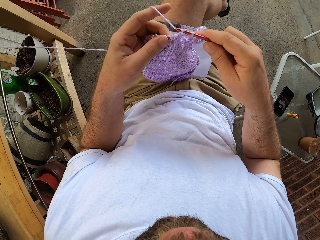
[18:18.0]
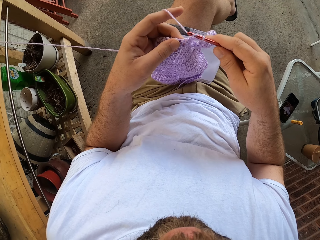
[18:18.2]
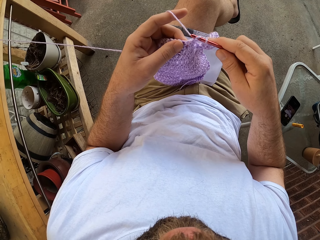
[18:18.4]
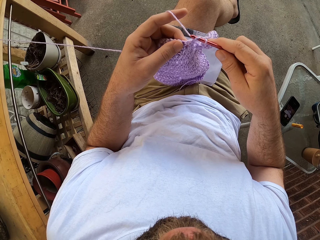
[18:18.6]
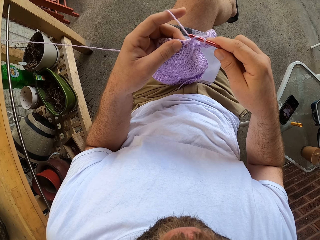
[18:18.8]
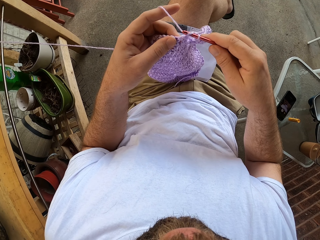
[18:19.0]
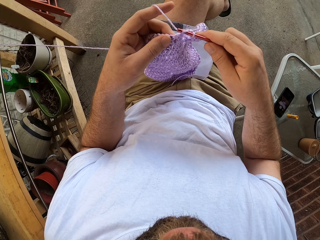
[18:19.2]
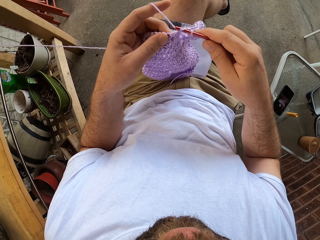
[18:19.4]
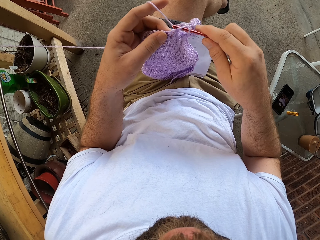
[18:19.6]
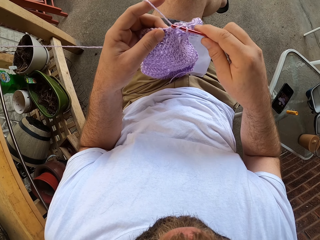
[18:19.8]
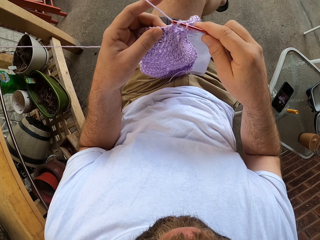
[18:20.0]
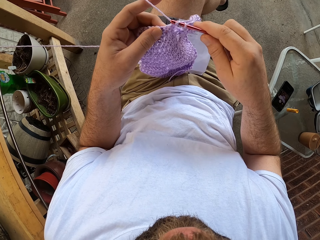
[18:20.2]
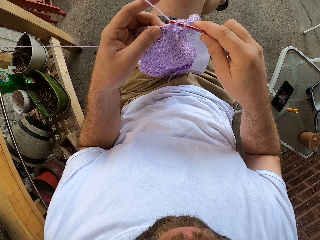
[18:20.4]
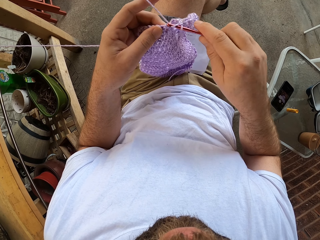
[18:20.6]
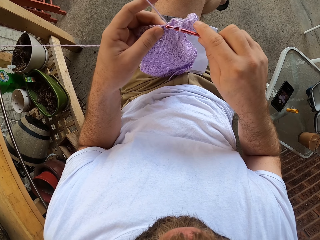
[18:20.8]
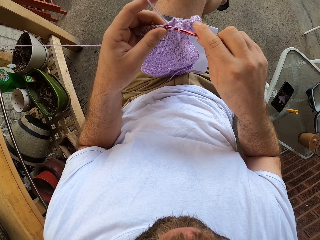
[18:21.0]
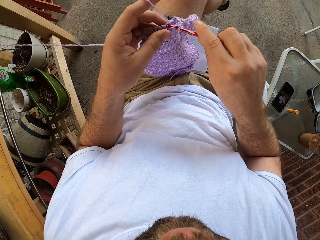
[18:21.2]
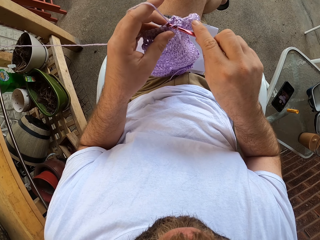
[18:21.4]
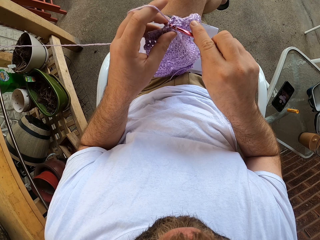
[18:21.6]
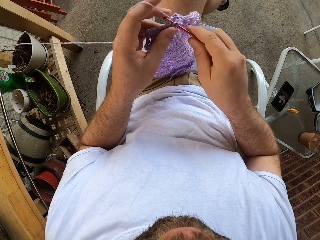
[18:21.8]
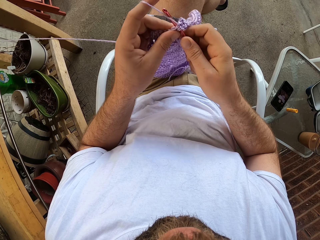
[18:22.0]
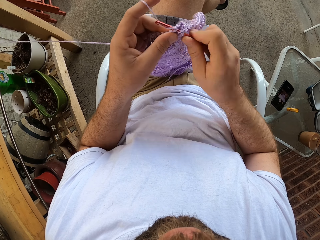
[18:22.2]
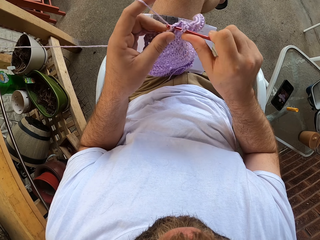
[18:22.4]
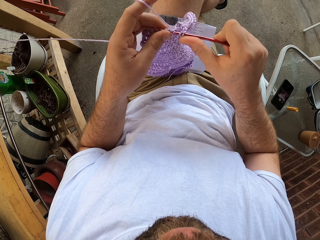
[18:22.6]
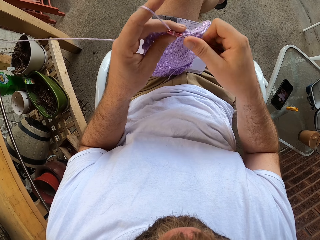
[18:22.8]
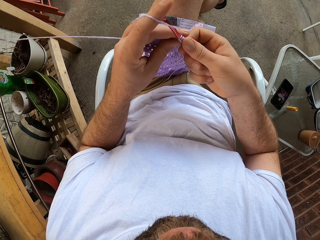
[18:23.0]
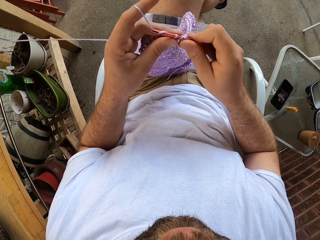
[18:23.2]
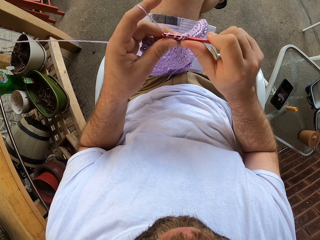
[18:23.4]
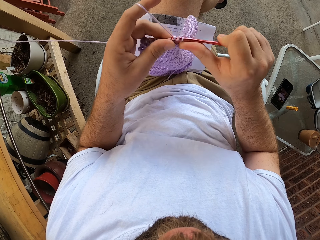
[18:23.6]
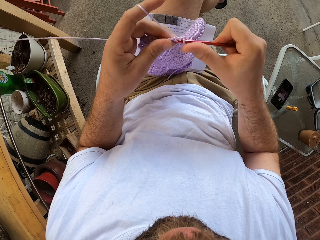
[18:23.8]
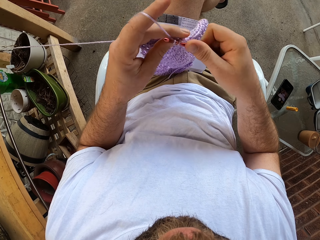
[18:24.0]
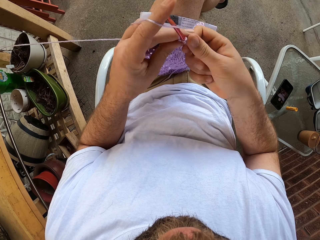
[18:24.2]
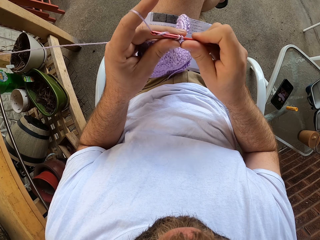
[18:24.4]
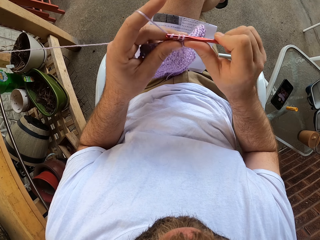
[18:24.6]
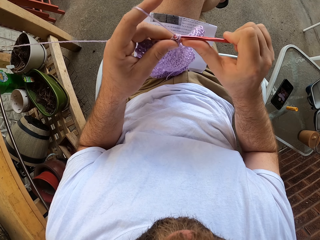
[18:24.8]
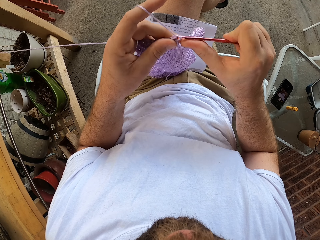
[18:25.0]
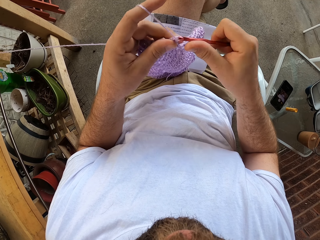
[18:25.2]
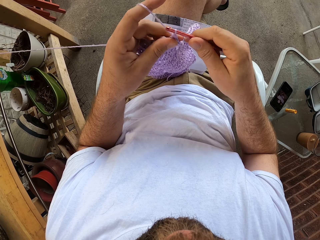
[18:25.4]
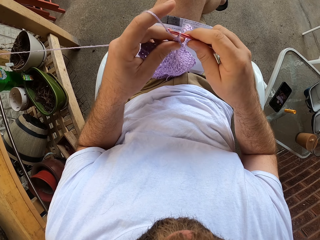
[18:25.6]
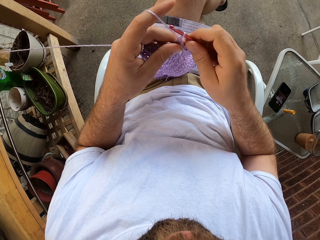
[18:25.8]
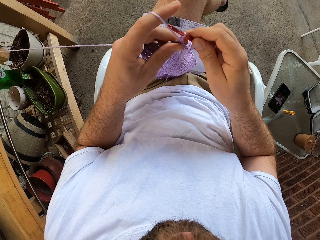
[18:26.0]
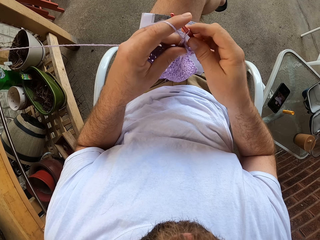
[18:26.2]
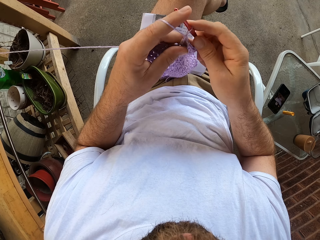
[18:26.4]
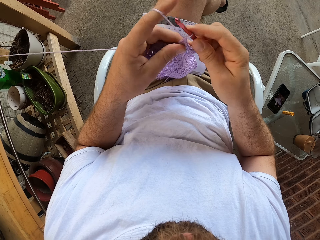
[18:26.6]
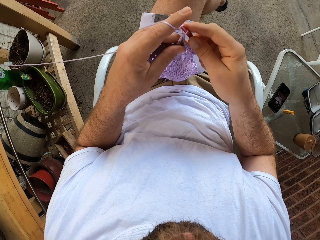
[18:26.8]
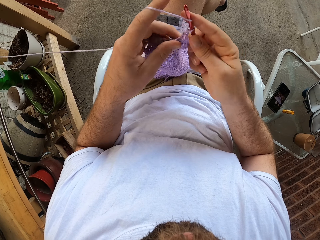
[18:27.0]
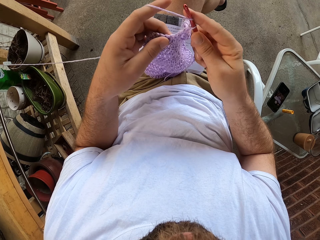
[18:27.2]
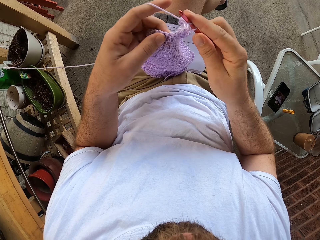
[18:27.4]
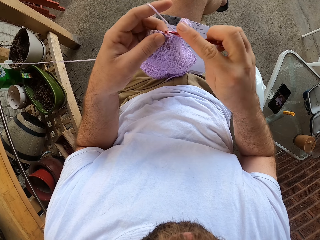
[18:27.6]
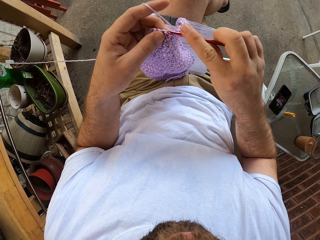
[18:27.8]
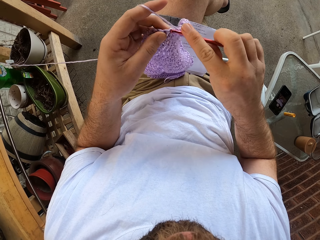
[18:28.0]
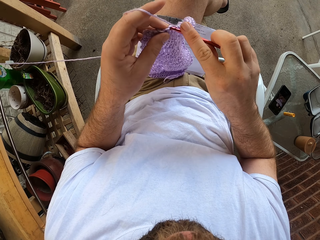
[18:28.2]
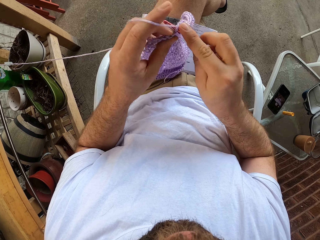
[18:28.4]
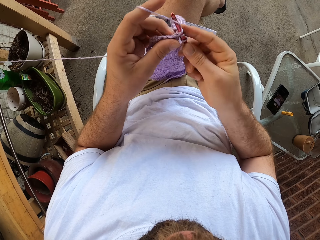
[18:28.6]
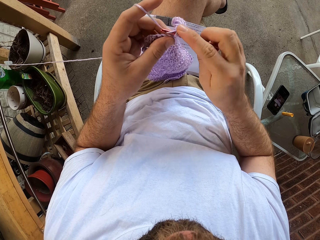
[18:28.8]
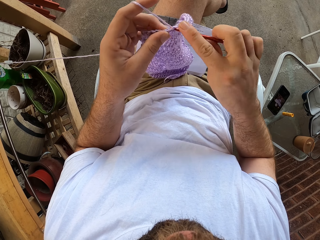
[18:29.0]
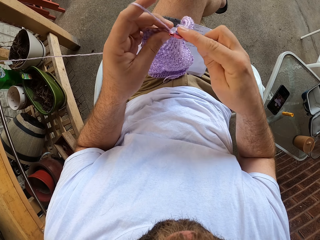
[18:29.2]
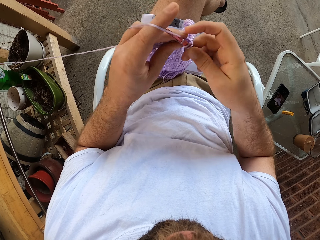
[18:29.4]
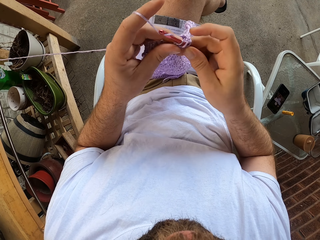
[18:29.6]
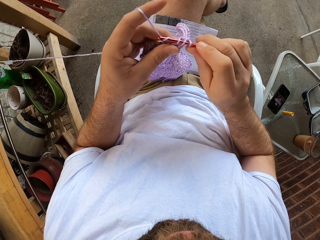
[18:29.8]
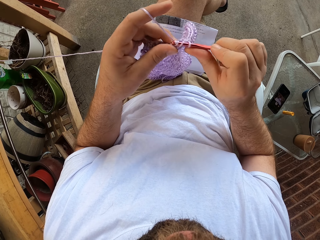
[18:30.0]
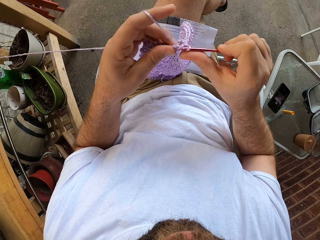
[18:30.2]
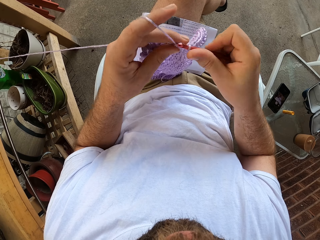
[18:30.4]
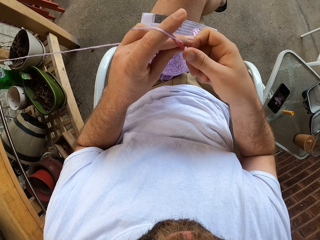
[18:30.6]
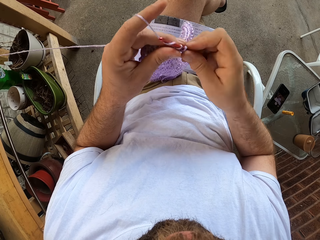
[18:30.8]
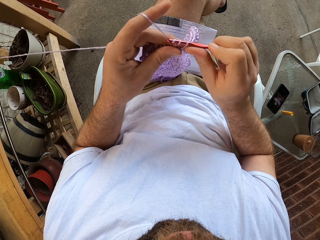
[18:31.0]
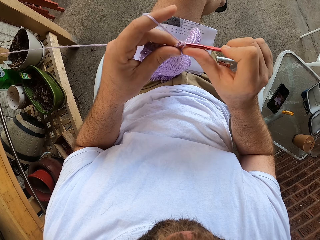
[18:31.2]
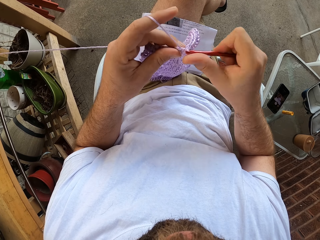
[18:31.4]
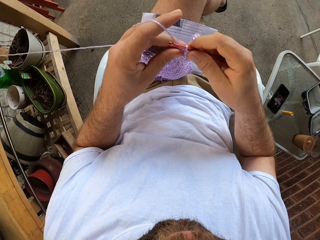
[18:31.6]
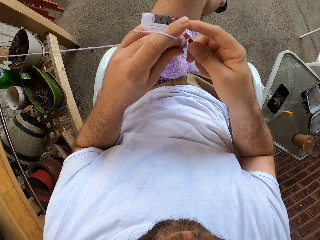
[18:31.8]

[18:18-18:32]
The camera wearer crochets the fabric using the crochet hook. They loop the yarn around the crochet hook. They crochet the fabric using the crochet hook.

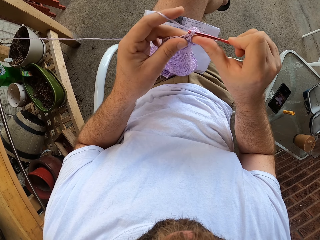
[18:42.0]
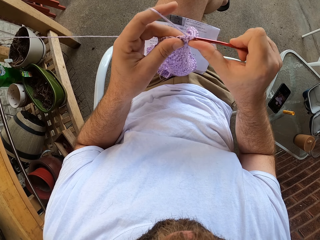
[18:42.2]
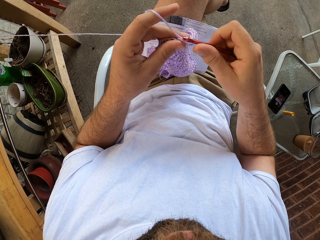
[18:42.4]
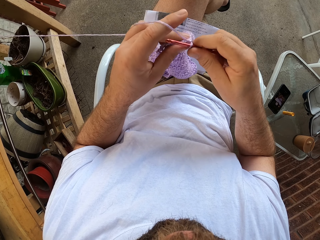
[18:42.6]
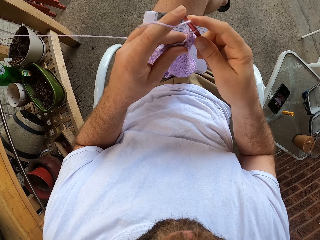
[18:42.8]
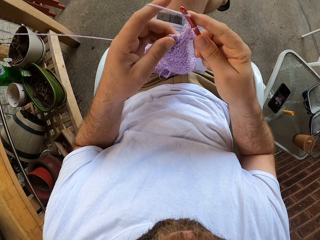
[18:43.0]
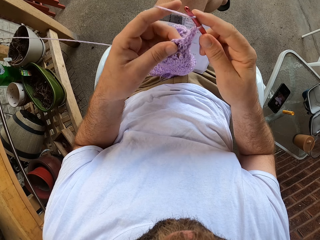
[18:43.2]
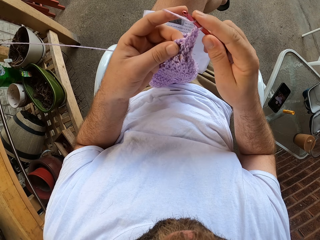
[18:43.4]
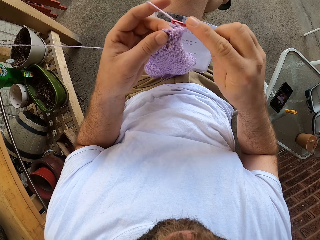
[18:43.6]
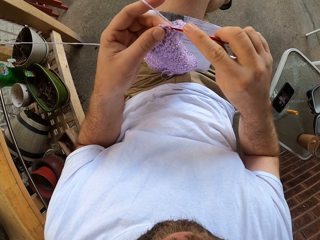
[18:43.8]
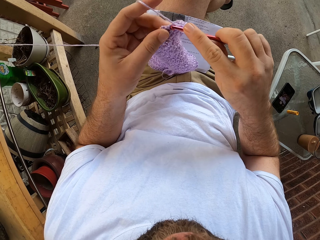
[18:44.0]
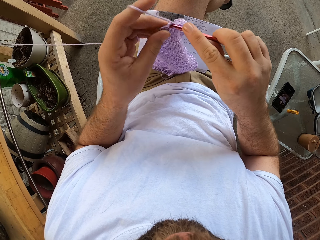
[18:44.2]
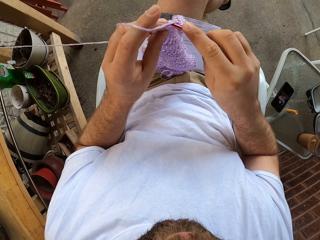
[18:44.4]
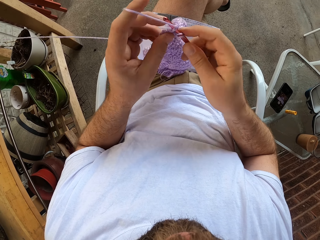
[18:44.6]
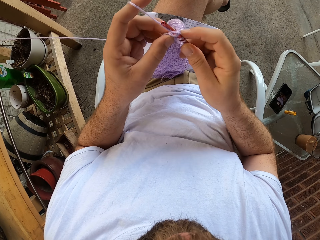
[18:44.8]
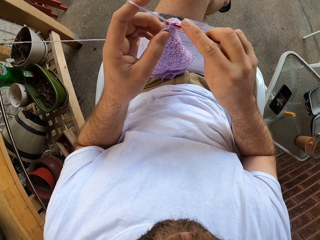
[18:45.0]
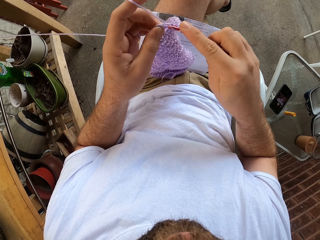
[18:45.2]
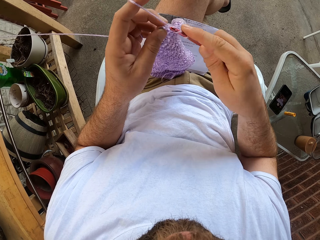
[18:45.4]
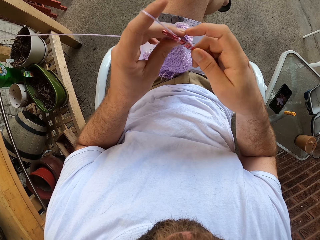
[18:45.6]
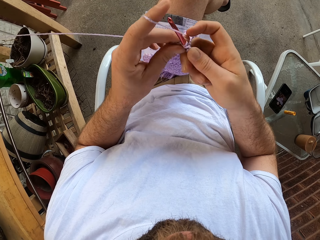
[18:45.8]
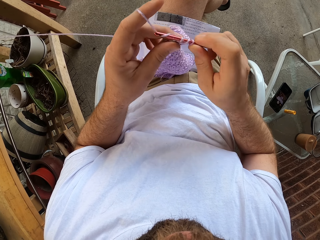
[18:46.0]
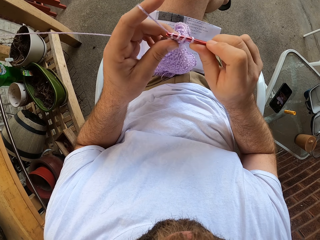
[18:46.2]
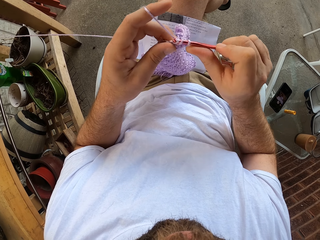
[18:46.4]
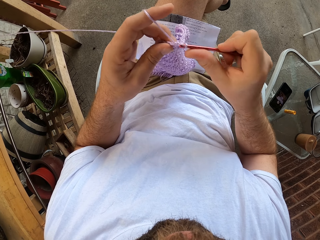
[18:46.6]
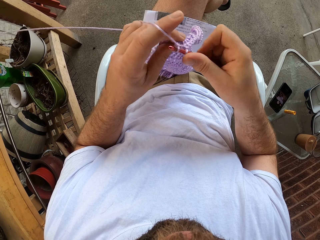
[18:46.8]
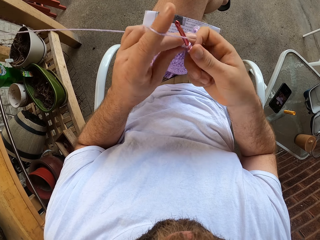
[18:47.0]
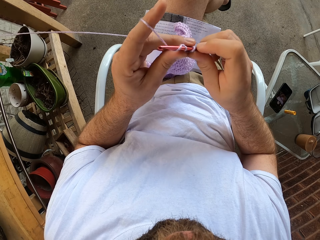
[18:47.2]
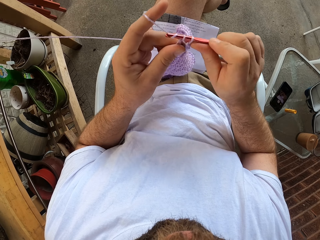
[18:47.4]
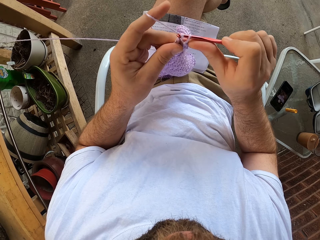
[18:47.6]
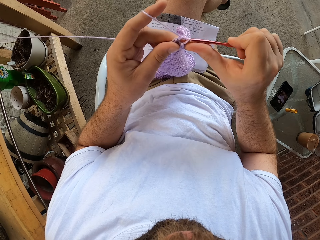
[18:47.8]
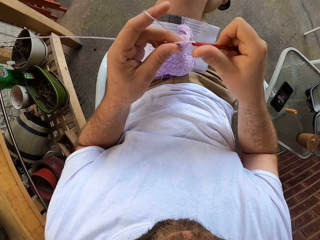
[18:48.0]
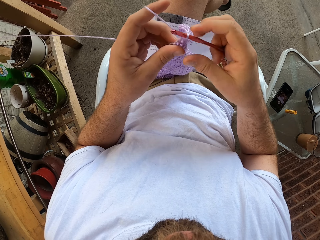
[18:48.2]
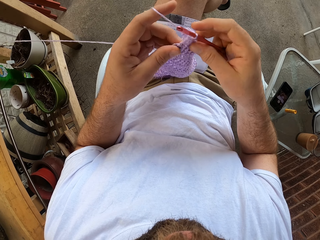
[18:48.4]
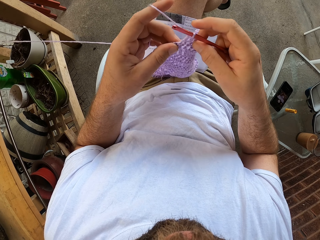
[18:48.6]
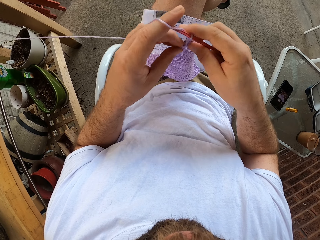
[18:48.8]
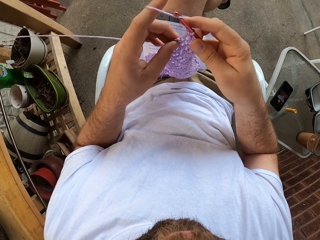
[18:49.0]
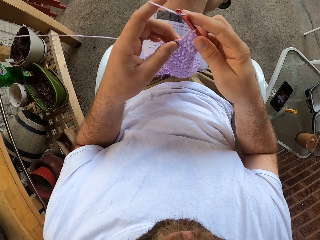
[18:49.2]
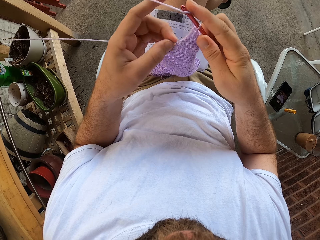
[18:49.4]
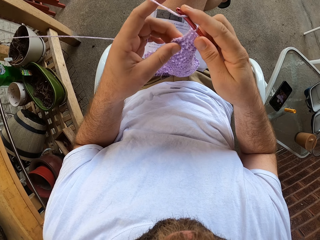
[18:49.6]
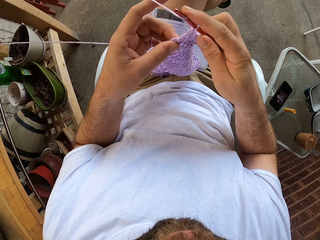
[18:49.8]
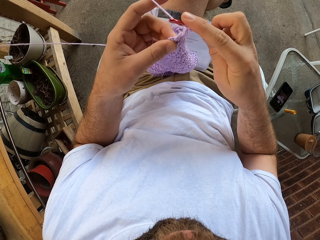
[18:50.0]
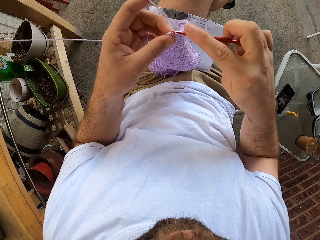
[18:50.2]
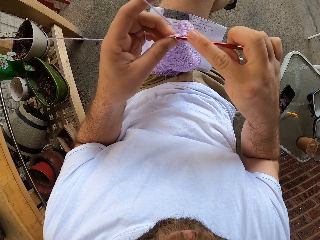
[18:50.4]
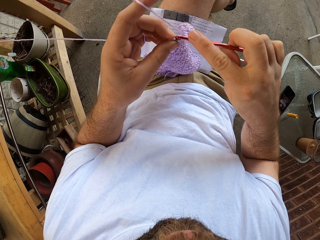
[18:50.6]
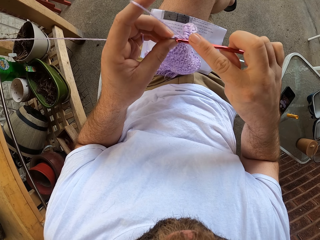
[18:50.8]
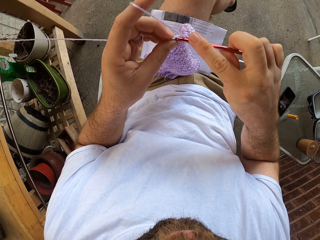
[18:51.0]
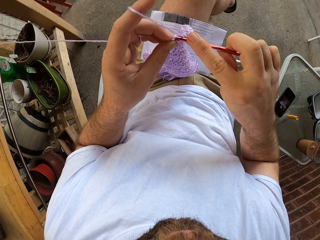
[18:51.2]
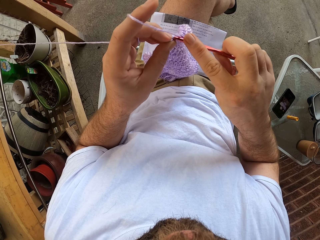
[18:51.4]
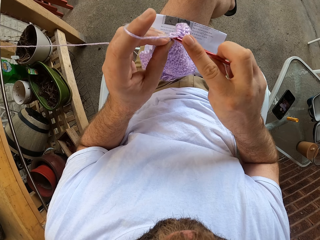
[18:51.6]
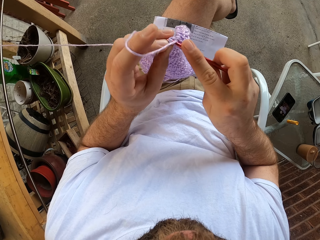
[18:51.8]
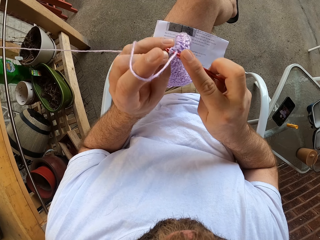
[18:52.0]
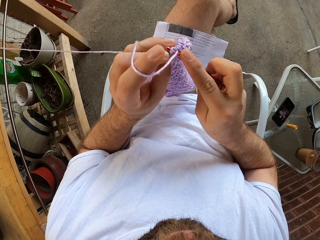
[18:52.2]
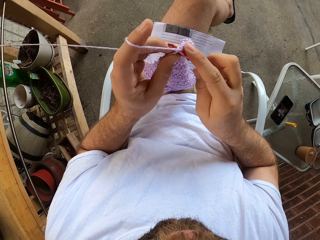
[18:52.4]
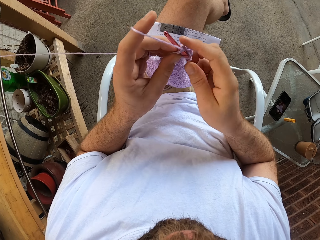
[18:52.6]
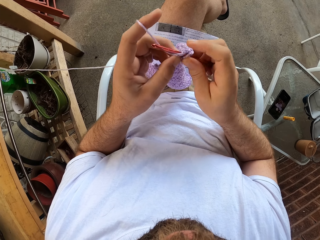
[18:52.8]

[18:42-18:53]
The camera wearer adjusts the fabric. They crochet the fabric using the crochet hook. They adjust the fabric. They crochet the fabric using the crochet hook.
